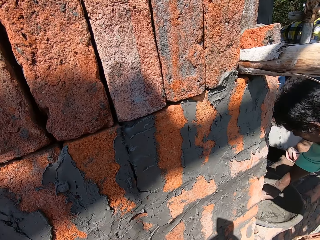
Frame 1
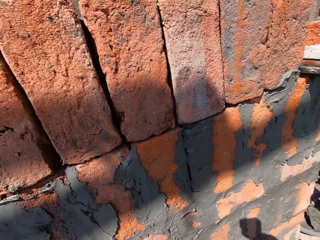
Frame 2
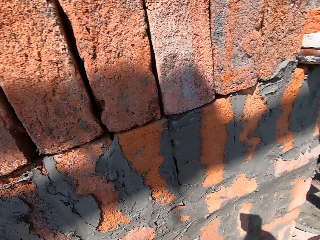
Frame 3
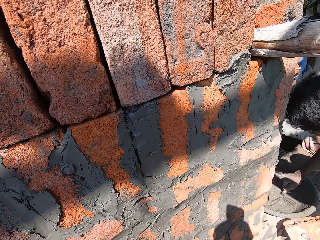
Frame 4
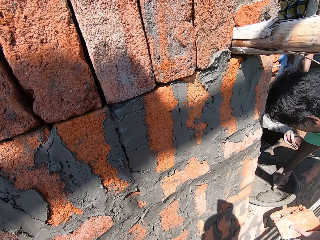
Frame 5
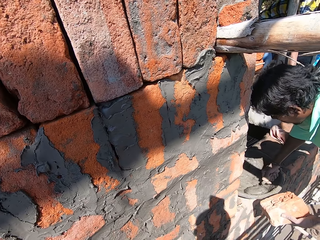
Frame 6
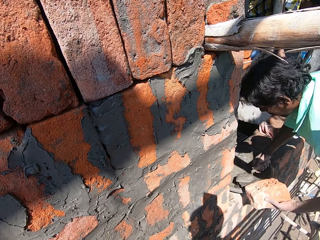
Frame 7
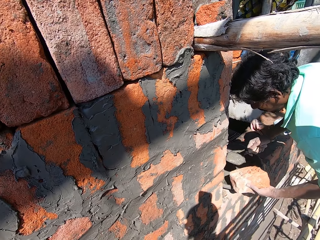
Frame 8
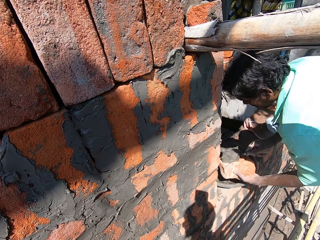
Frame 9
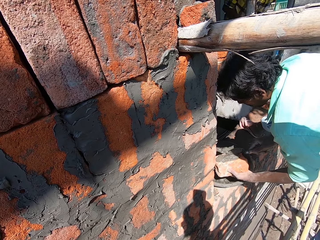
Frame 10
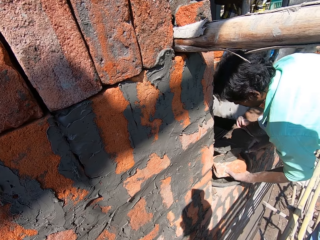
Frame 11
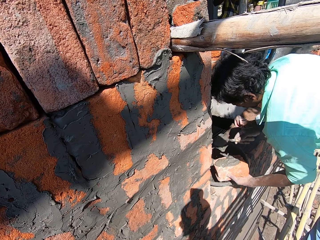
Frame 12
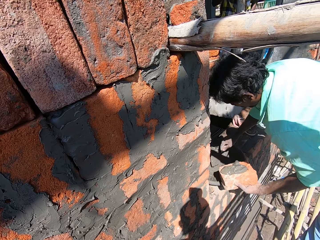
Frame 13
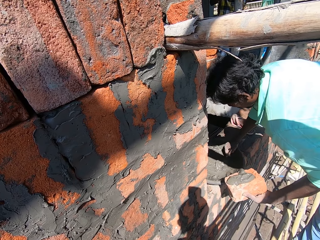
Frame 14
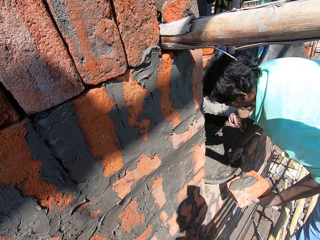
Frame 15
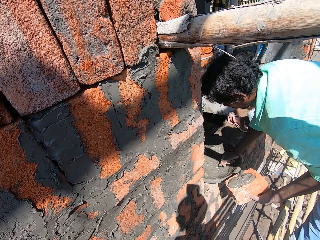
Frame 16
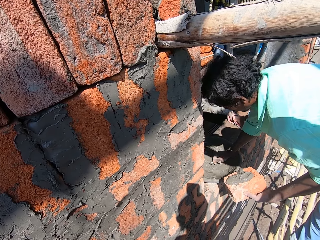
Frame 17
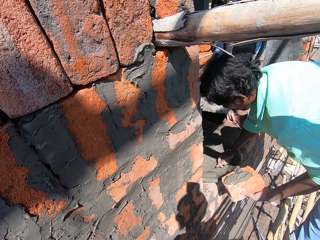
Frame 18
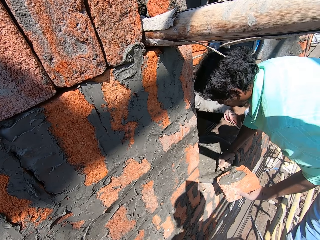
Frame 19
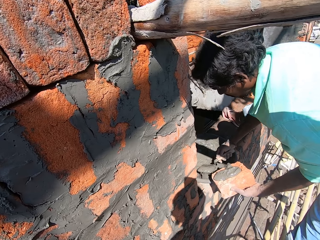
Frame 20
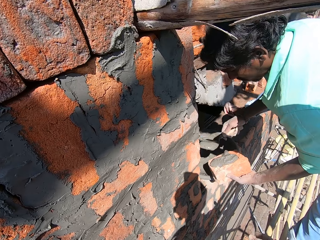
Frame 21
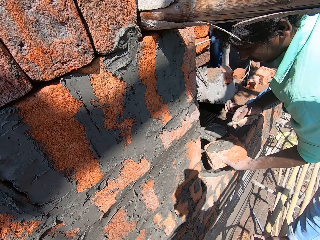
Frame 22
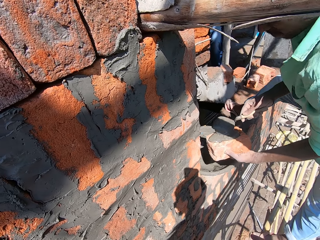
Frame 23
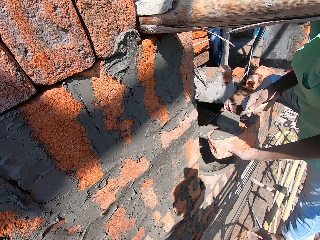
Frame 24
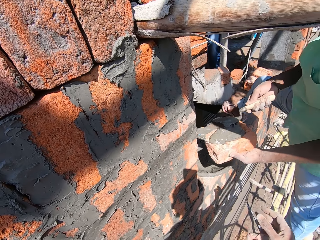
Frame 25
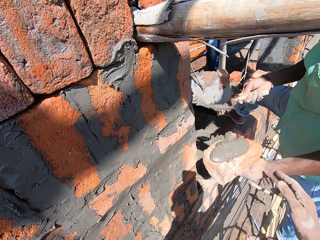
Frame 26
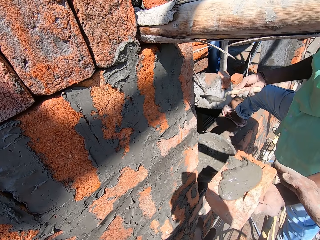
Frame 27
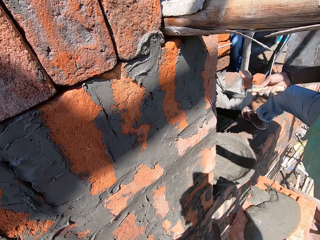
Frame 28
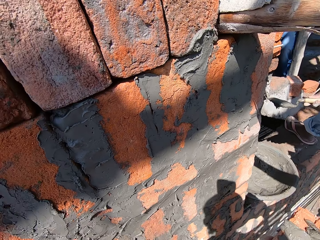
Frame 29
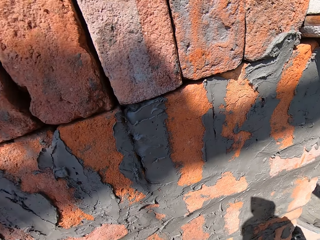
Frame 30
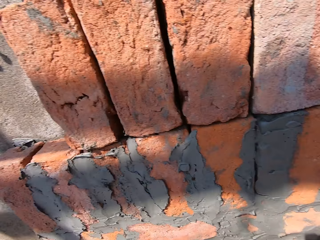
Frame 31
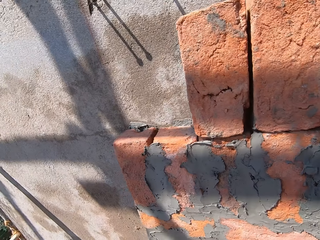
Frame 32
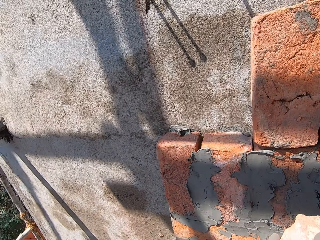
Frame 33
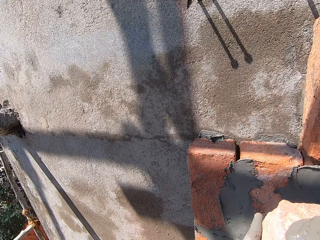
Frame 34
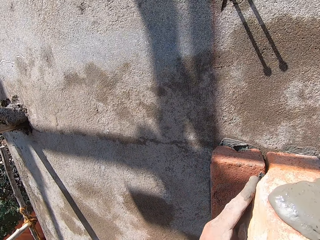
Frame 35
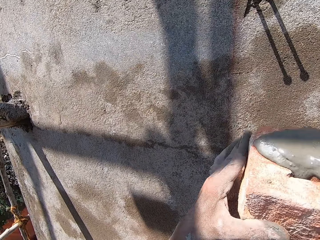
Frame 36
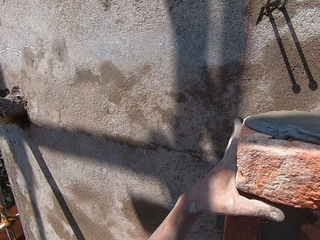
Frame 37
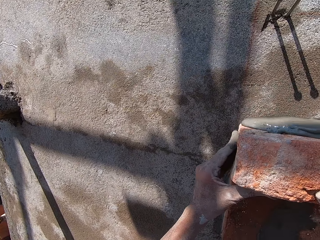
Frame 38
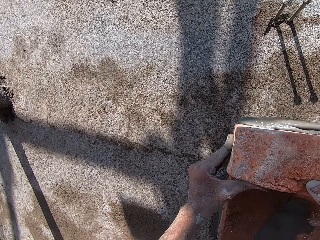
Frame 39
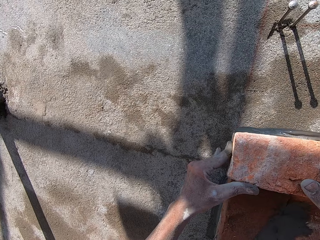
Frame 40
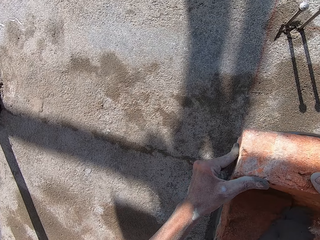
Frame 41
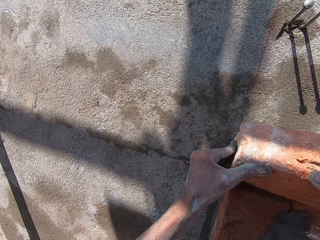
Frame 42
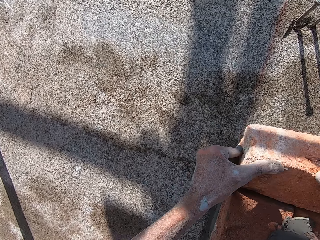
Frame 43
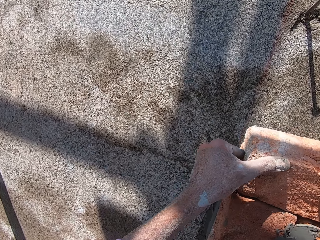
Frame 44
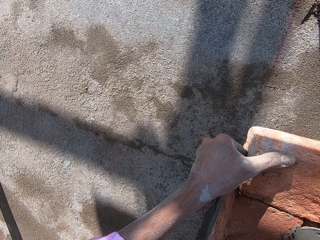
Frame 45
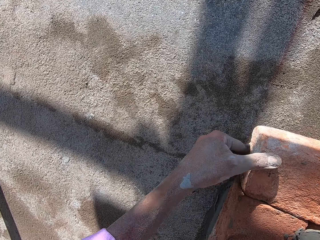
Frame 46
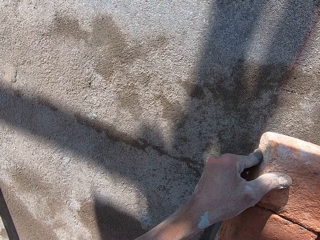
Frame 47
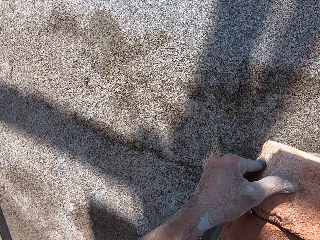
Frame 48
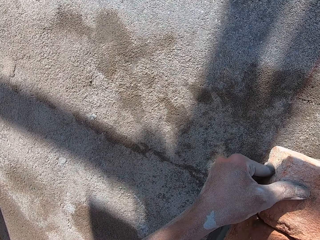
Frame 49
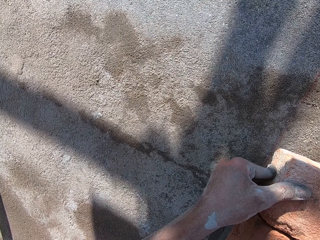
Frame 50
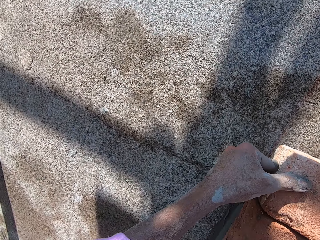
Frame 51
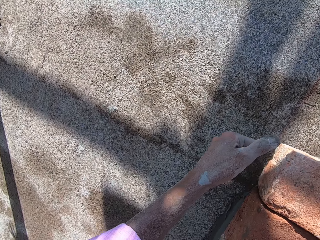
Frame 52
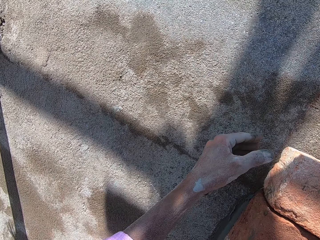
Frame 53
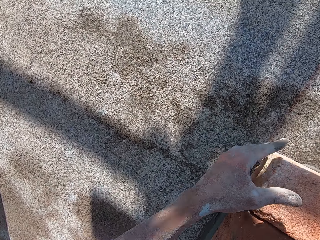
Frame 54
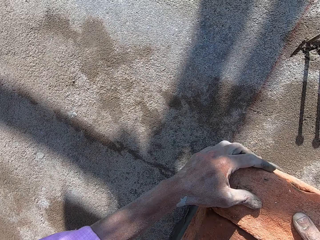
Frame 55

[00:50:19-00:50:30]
A man scoops wet mortar or cement from a mortar pan with a hand trowel in his right hand. The man pours the cement onto the brick. The man spreads the wet mortar in the hand trowel in his right hand on the brick in his left hand. The man scoops the wet mortar from the mortar pan with the hand trowel in his right hand. The man spreads the wet mortar in the hand trowel in his right hand on the brick in his left hand. The man pours the cement onto the brick. The camera wearer receives the brick from the man's left hand with both hands. They fit the brick on the wall with both hands.

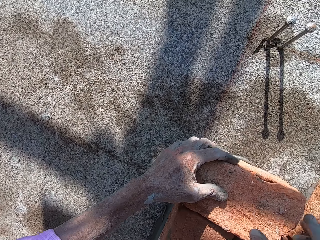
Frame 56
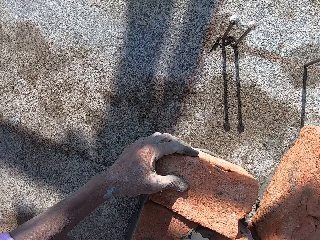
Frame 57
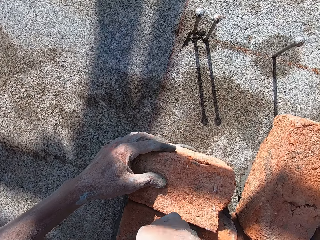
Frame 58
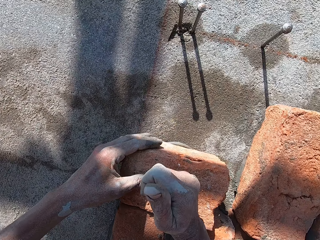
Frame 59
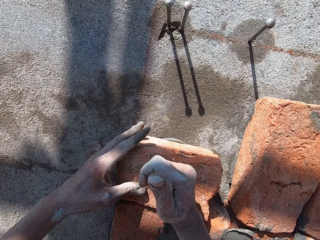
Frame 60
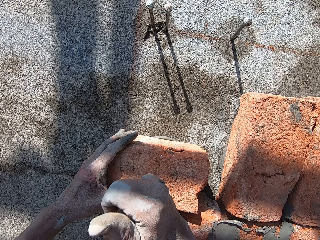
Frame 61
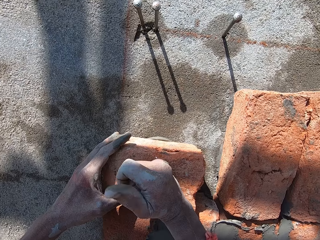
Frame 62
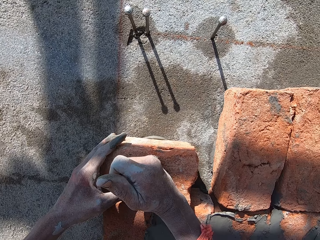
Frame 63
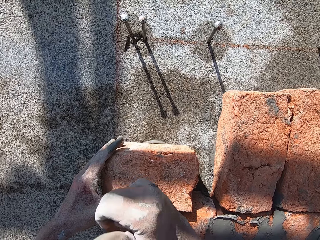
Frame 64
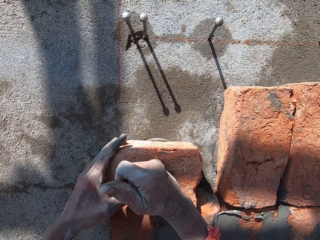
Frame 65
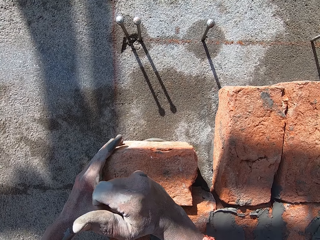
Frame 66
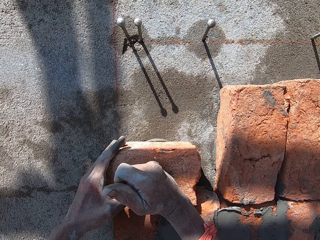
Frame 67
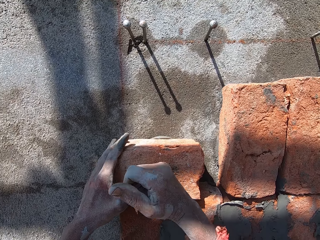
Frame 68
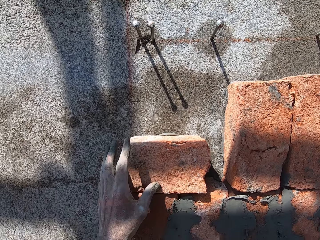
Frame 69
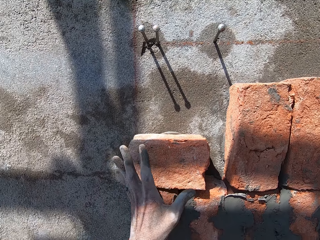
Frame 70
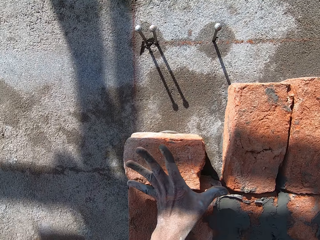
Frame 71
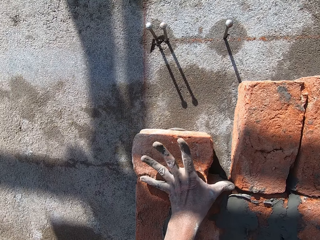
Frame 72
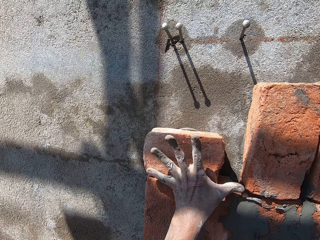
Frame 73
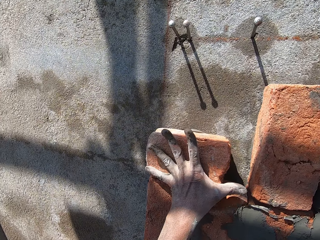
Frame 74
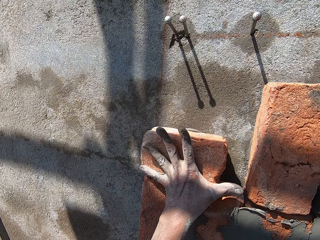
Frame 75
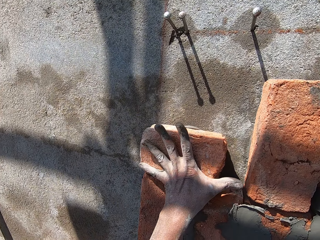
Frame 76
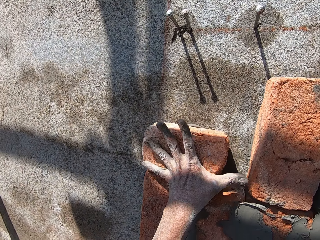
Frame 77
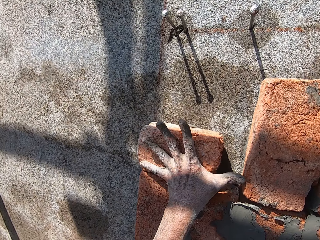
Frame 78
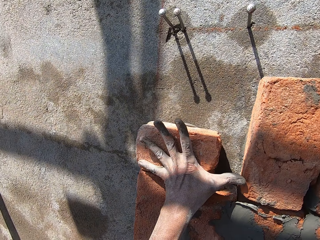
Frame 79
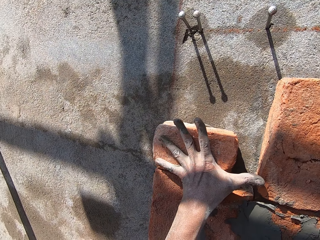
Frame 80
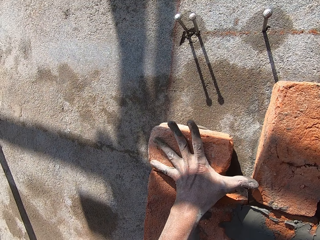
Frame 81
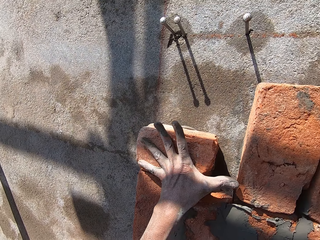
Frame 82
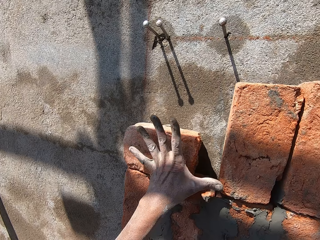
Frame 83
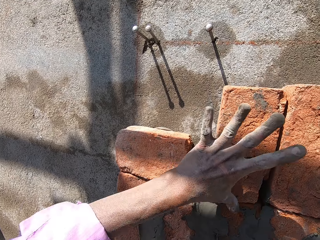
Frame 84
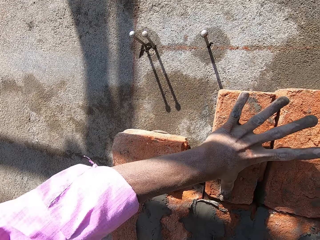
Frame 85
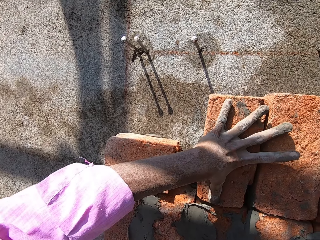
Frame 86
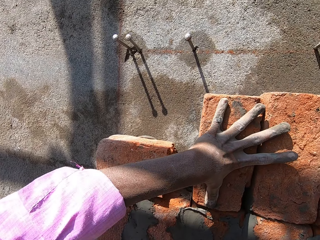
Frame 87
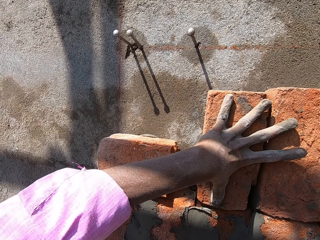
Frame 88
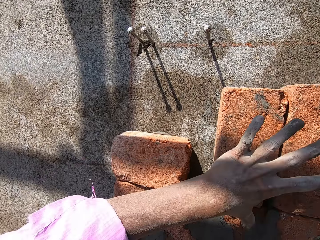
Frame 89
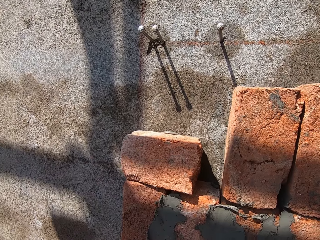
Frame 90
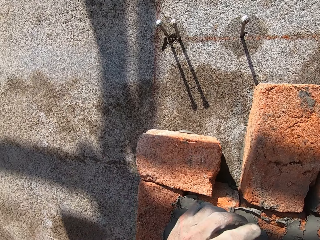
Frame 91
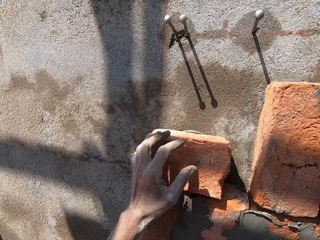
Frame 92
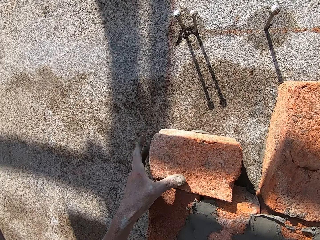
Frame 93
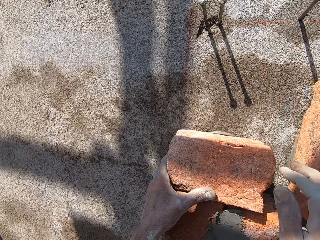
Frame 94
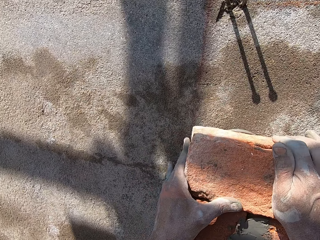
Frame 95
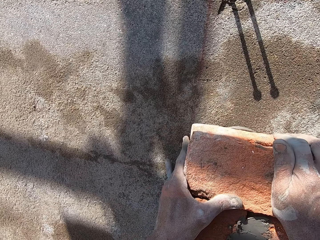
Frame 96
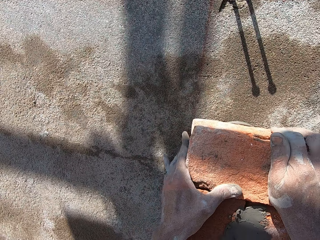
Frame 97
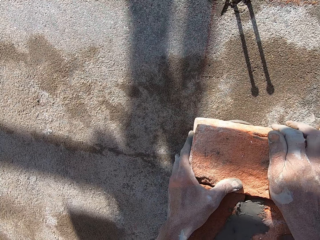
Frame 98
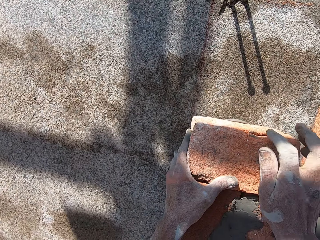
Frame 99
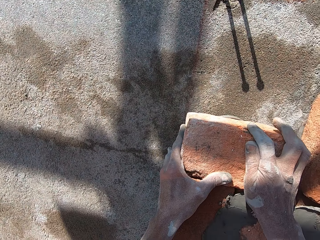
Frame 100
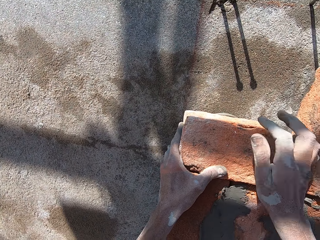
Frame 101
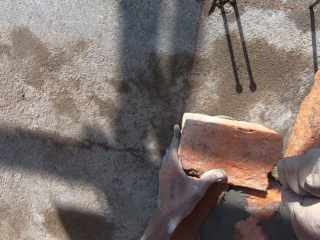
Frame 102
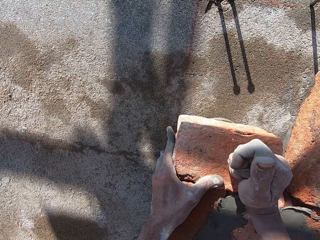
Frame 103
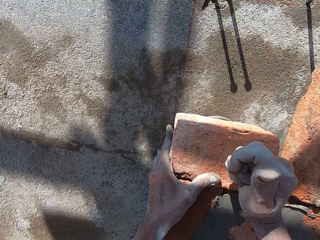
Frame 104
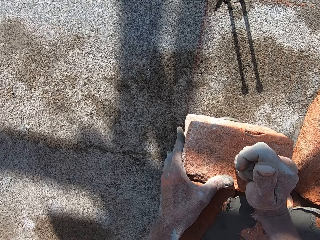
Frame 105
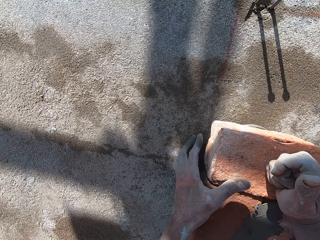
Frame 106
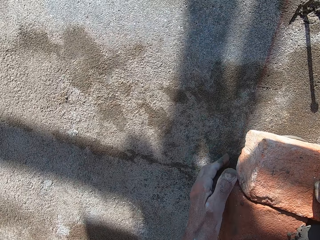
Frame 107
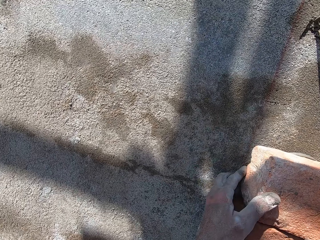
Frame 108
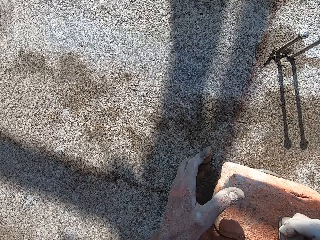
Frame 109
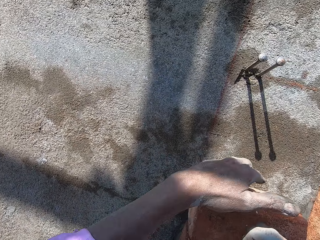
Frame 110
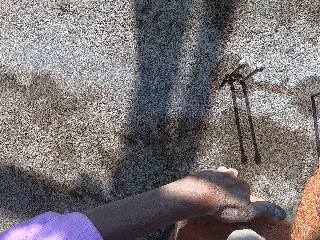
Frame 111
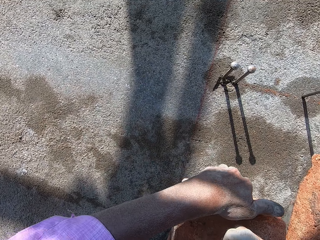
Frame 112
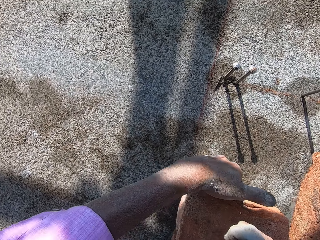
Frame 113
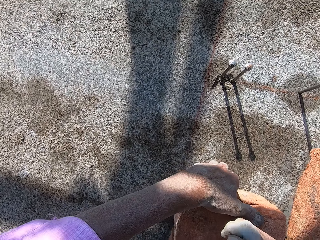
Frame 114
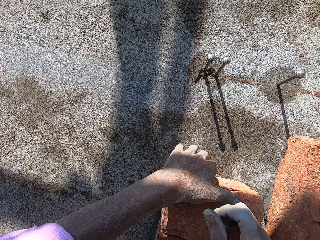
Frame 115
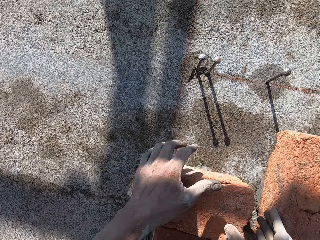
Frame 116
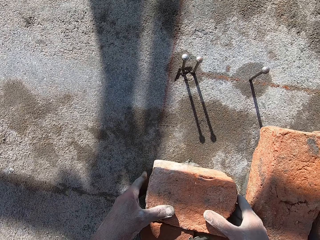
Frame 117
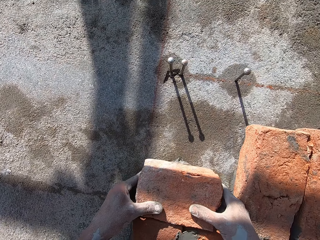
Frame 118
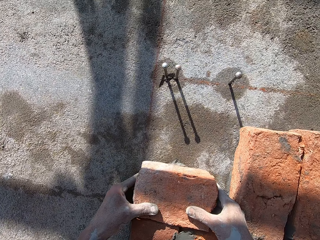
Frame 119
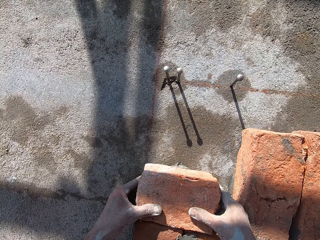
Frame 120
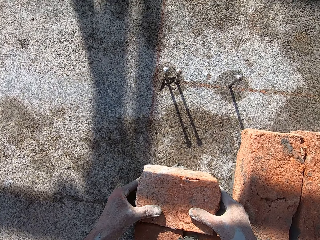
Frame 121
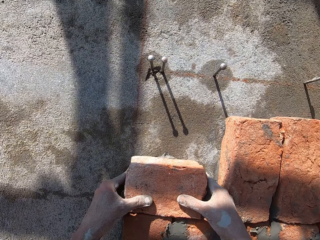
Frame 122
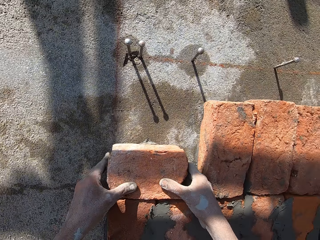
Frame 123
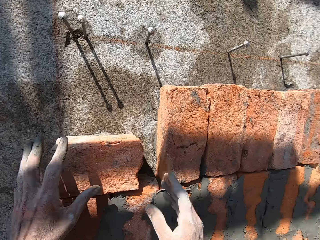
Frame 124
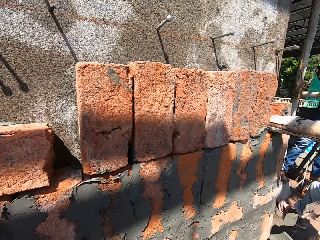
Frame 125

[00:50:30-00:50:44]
The camera wearer hits the brick on the wall with his right hand. He presses the brick onto the wall. He measures the width of the bricks on the wall with his left hand. He measures the width of the bricks with the left hand again. He presses the brick onto the wall. He fits the brick on the wall with both hands. He hits the brick on the wall with his right hand. He adjusts the brick on the wall with his left hand. He fits the brick on the wall with both hands.
